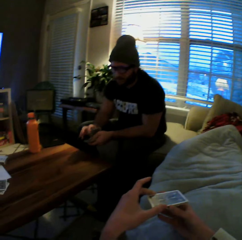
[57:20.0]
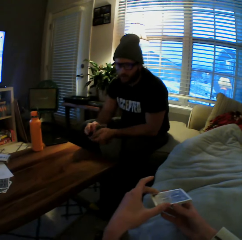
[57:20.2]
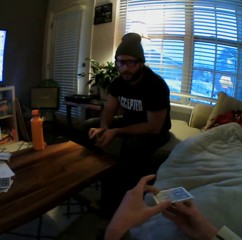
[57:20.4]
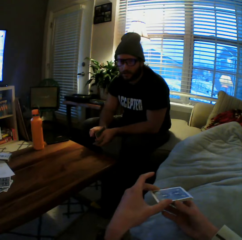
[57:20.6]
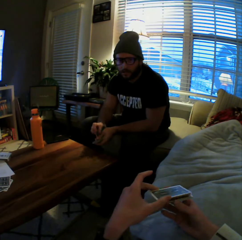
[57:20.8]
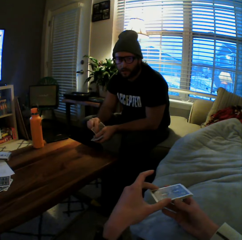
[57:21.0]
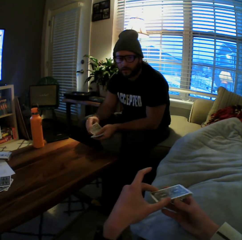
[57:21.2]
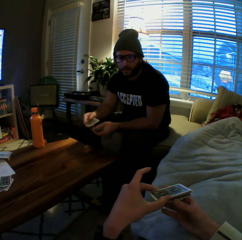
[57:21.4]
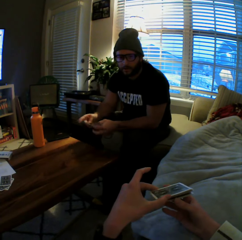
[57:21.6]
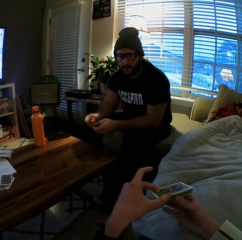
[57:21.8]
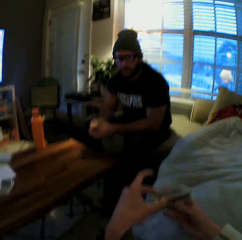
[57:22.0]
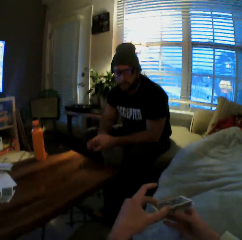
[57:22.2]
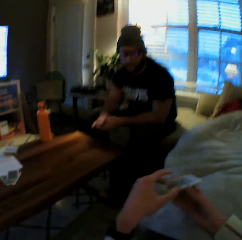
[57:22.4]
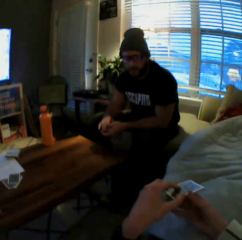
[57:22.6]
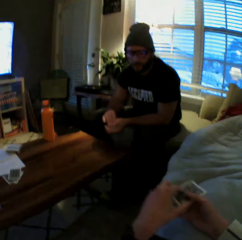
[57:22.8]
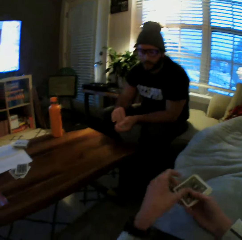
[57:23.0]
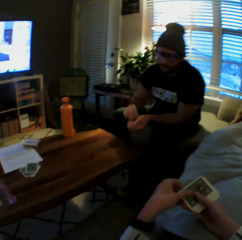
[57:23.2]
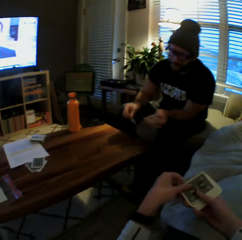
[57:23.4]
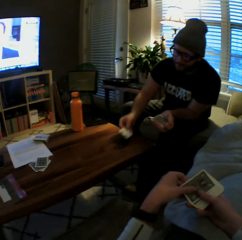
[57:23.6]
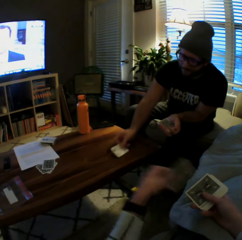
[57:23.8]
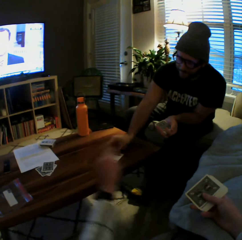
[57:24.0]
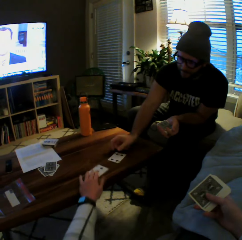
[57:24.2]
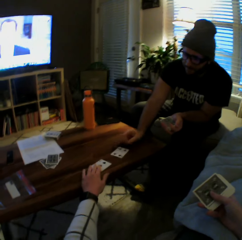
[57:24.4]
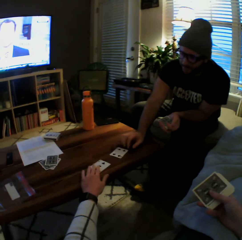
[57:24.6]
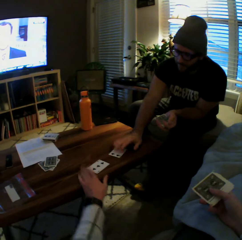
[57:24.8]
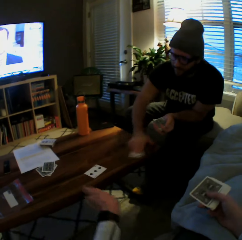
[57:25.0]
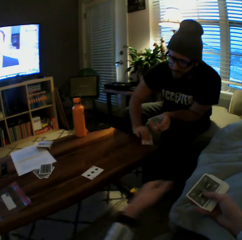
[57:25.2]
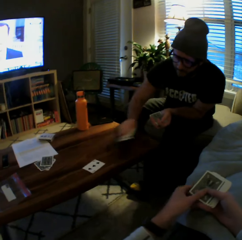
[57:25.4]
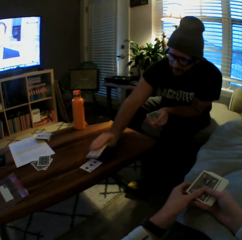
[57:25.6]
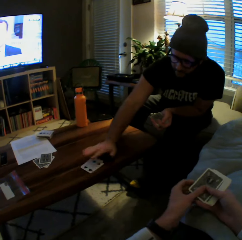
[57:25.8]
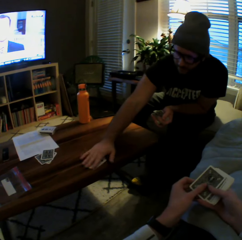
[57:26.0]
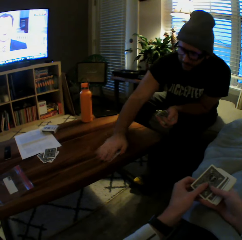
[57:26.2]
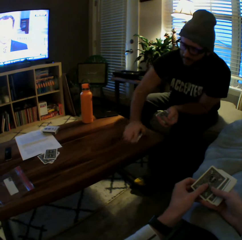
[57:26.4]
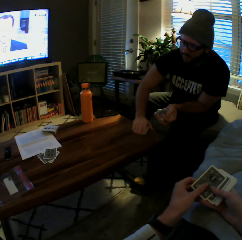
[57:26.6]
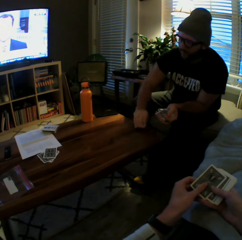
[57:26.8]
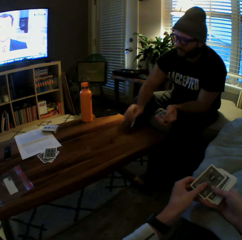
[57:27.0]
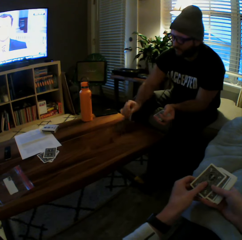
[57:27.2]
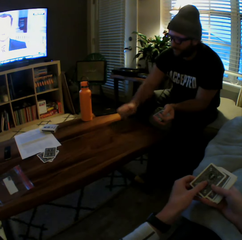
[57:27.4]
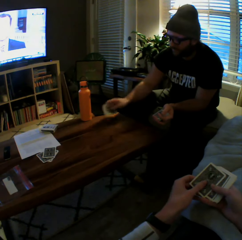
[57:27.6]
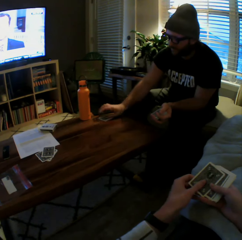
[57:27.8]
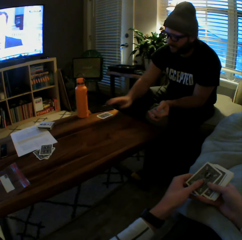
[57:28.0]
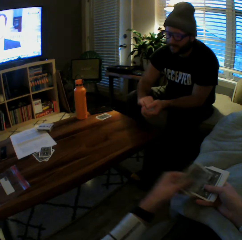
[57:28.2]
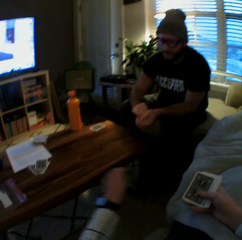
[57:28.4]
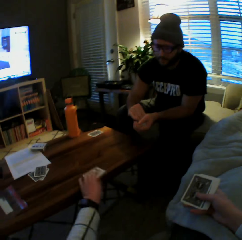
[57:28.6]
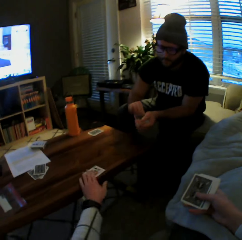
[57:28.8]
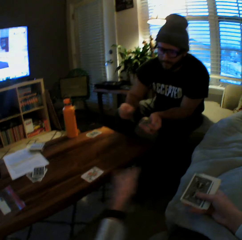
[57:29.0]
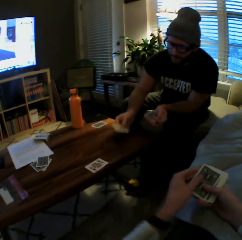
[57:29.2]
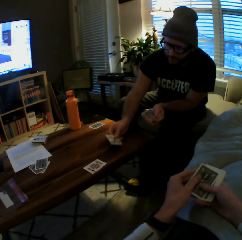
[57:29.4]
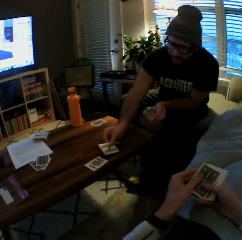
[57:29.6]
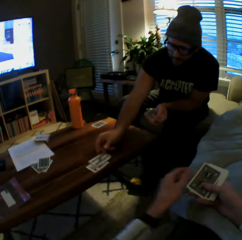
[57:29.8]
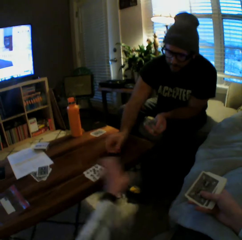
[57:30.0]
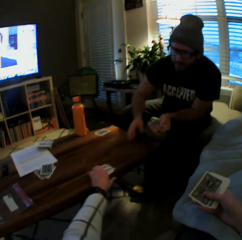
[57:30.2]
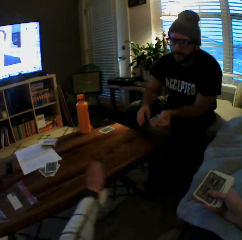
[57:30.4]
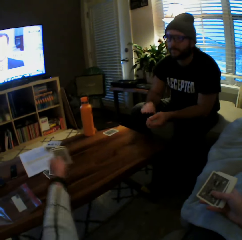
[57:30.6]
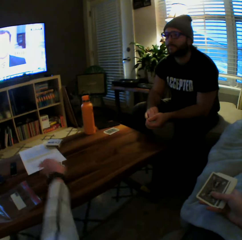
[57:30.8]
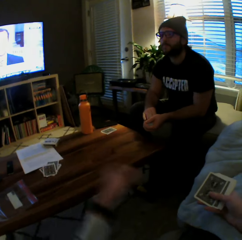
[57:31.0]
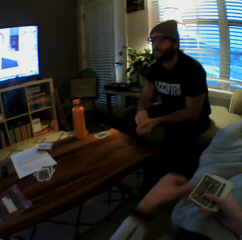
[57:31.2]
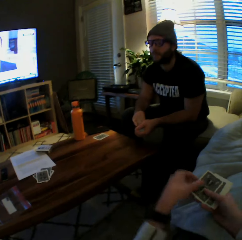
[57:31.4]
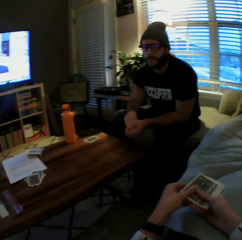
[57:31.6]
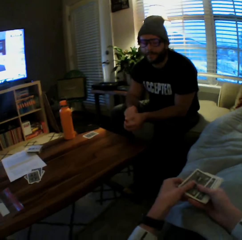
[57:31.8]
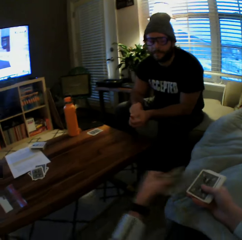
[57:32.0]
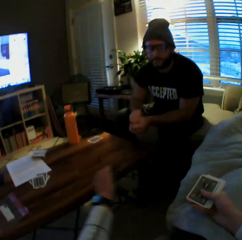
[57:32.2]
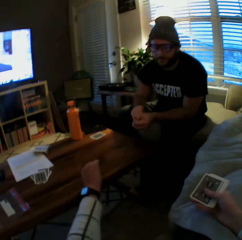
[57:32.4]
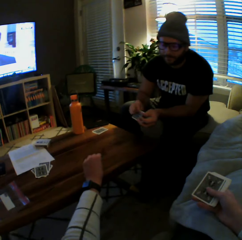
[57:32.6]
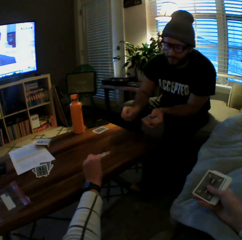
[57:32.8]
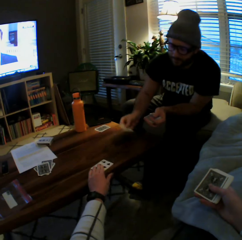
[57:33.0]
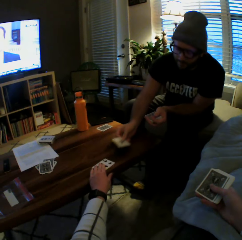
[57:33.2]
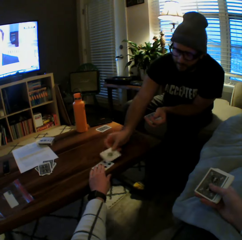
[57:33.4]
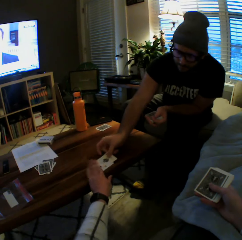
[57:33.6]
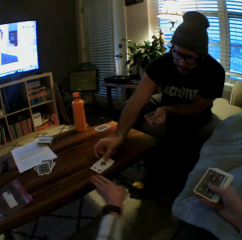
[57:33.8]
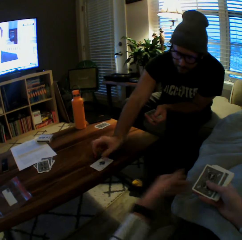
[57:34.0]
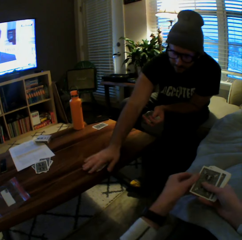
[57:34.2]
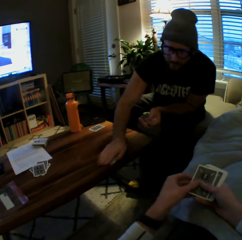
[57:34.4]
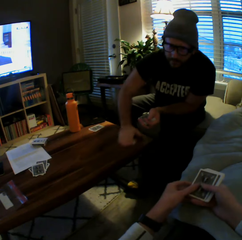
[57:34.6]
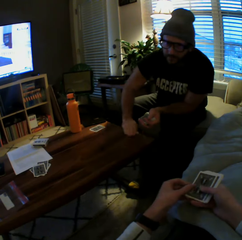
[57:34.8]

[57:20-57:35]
A man plays another card on the table with his left hand. The camera wearer plays another card on the table with her left hand. The man picks the cards from the table with his left hand and drops the cards on the table with his left hand. The camera wearer plays another card on the table with her left hand. The man plays another card on the table with his left hand and picks the cards from the table with his left hand. The camera wearer takes the cards. The man drops the cards on the table with his left hand. The camera wearer plays another card on the table with her left hand. The man plays another card on the table with his left hand.

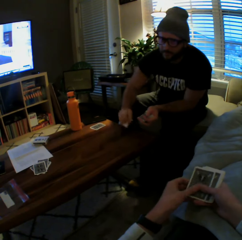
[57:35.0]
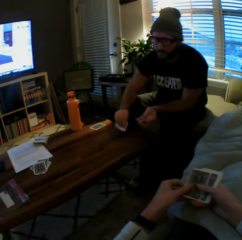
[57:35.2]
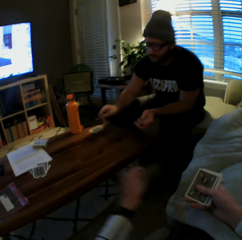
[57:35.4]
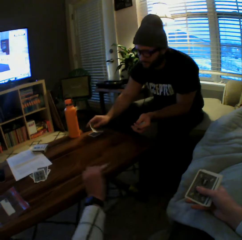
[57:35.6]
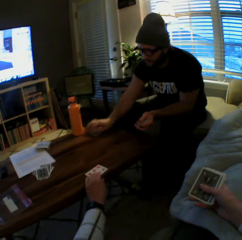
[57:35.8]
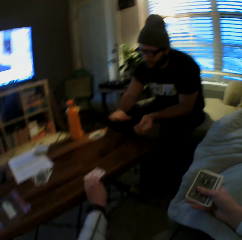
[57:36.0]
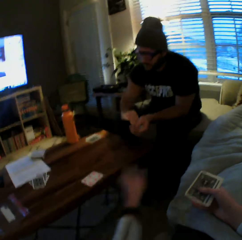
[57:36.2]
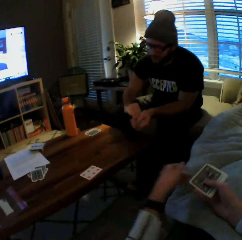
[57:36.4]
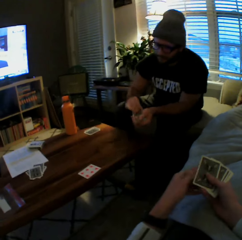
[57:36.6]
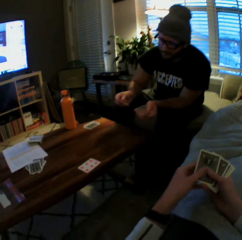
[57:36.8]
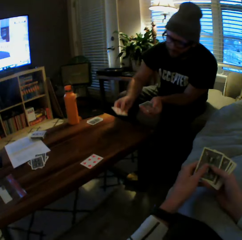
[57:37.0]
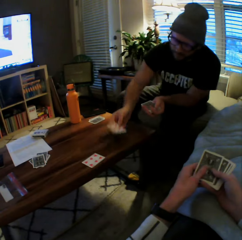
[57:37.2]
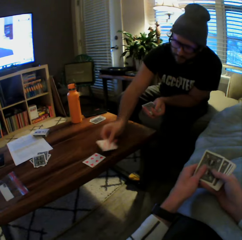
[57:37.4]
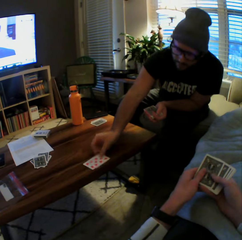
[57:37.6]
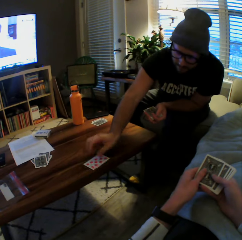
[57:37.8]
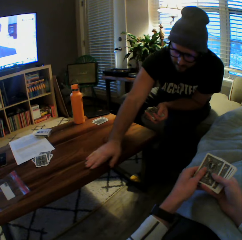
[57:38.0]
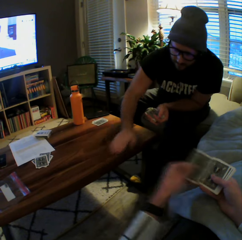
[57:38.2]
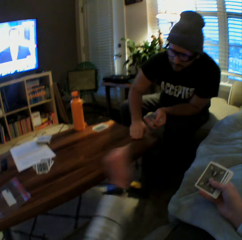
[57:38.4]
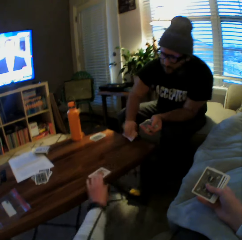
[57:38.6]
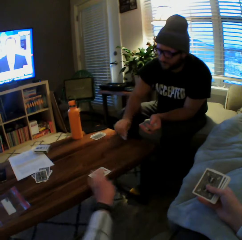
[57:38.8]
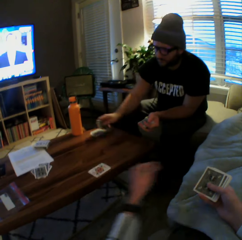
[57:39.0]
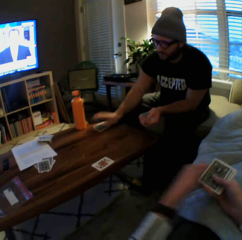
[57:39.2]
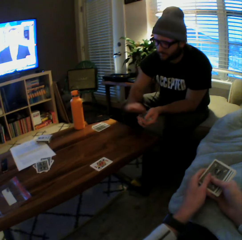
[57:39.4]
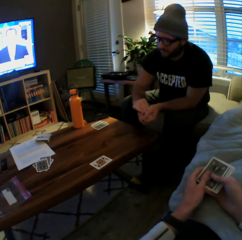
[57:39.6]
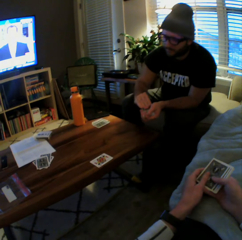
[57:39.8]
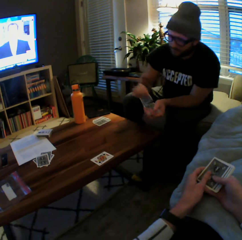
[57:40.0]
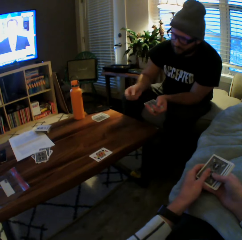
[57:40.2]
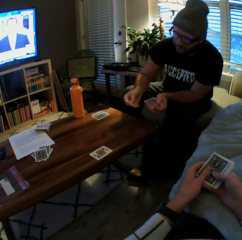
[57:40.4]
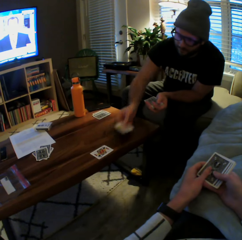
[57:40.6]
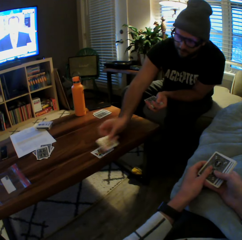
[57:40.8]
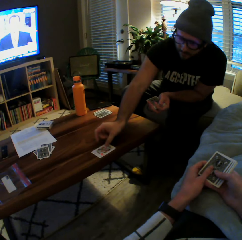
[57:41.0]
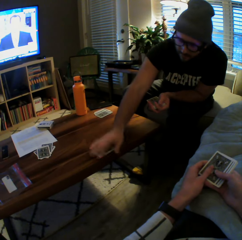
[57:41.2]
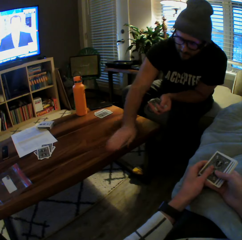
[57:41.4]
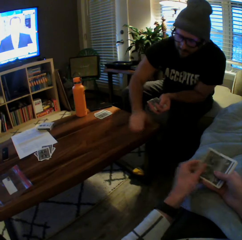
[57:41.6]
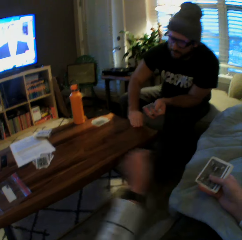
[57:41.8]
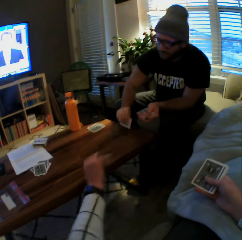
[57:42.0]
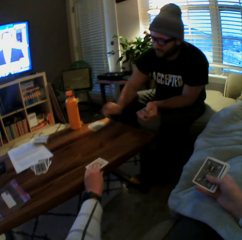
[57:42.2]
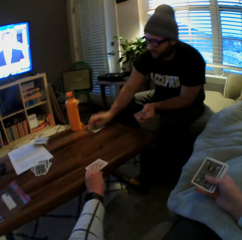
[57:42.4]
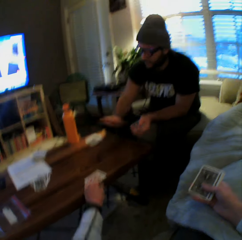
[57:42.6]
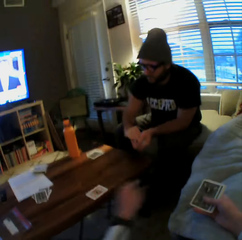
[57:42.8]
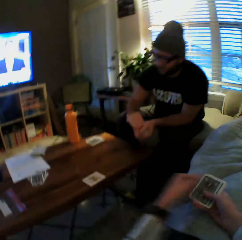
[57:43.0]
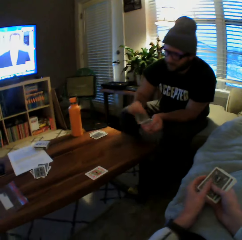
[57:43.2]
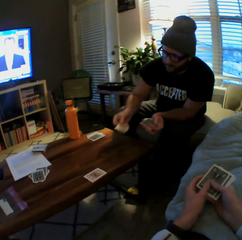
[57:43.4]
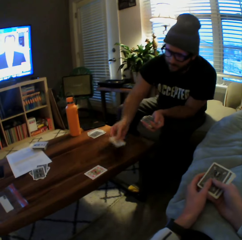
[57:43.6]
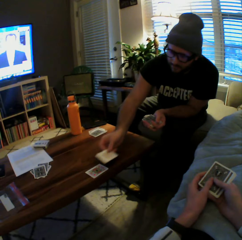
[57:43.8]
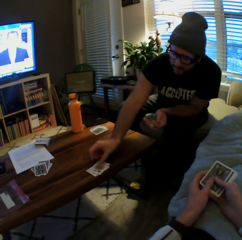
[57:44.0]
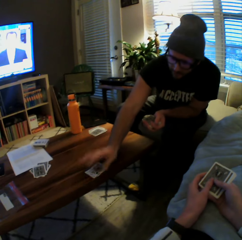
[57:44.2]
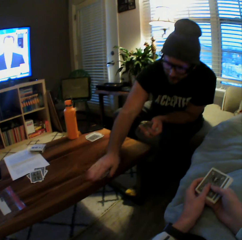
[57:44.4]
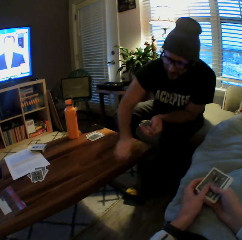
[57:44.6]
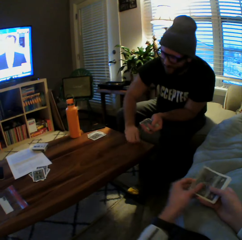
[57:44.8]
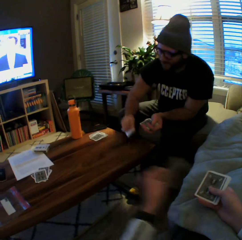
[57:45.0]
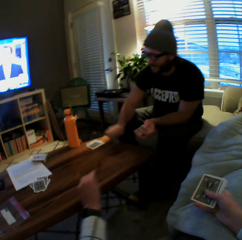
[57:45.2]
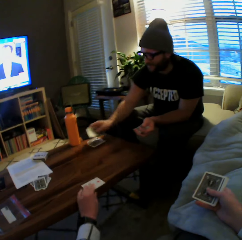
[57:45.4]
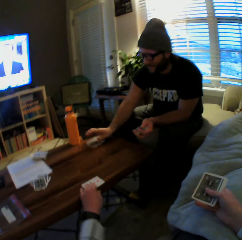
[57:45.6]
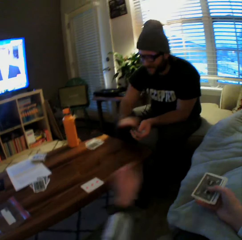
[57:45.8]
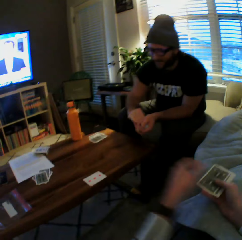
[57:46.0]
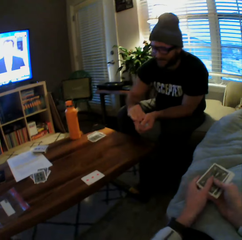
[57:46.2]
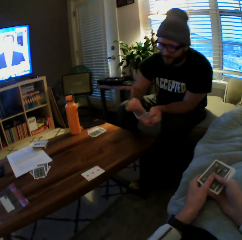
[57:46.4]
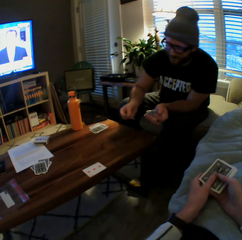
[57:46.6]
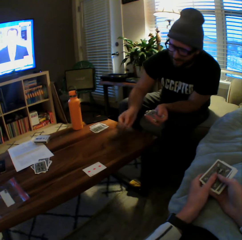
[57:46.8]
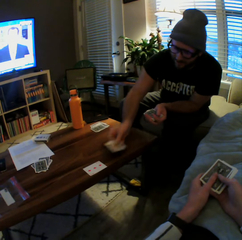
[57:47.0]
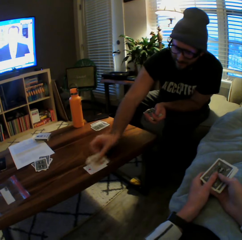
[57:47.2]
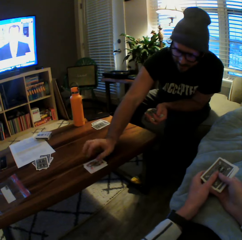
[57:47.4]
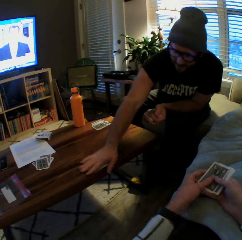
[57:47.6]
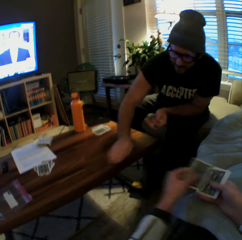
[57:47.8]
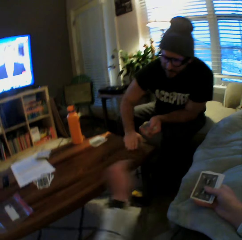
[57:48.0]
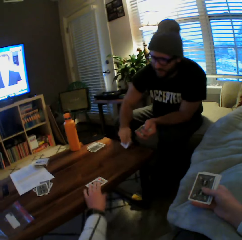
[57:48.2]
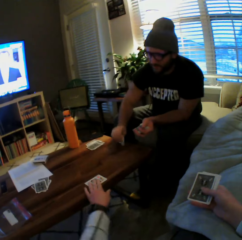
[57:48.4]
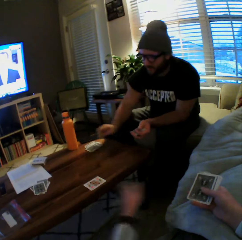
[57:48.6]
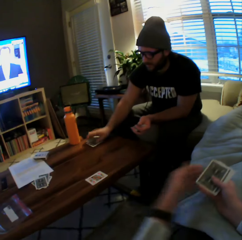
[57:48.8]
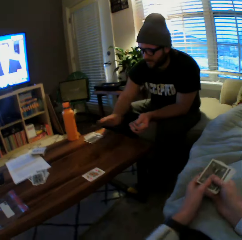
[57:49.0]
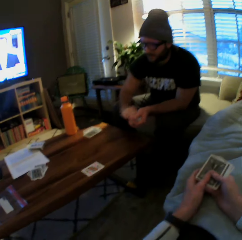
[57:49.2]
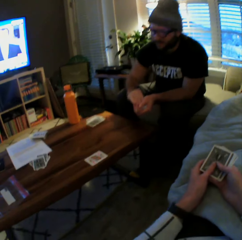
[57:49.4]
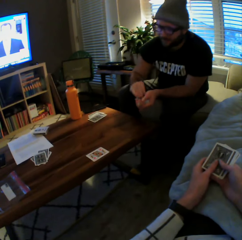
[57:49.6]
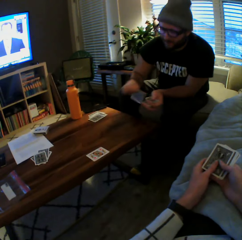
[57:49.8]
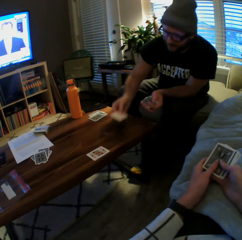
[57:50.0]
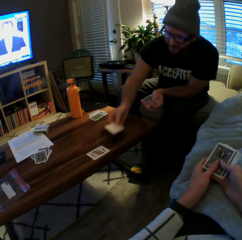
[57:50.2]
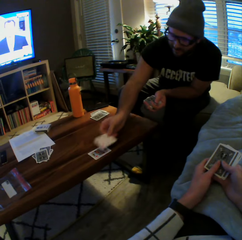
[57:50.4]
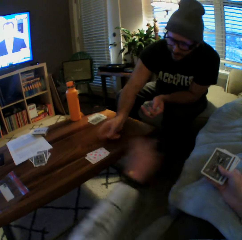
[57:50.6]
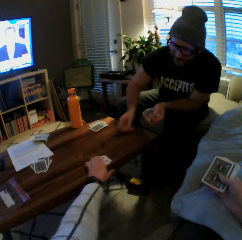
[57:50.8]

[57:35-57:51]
A man picks the cards from the table with his left hand and drops the cards on the table with his left hand. The camera wearer plays another card on the table with her left hand. The man plays another card on the table with his left hand and picks the cards from the table with his left hand. The camera wearer plays another card on the table with her left hand. The man drops the cards on the table with his left hand, plays another card on the table with his left hand and picks the cards from the table with his left hand. The camera wearer plays another card on the table with her left hand. The man drops the cards on the table with his left hand, plays another card on the table with his left hand and picks the cards from the table with his left hand. The camera wearer plays another card on the table with her left hand. The man drops the cards on the table with his left hand and plays another card on the table with his left hand. The camera wearer drops the cards. The man picks the cards from the table with his left hand and drops the cards on the table with his left hand.
